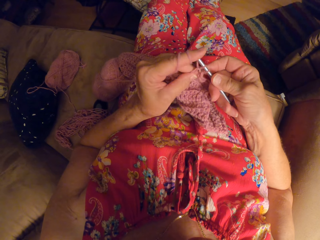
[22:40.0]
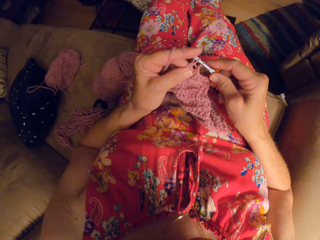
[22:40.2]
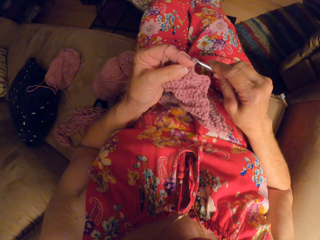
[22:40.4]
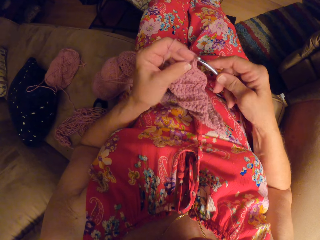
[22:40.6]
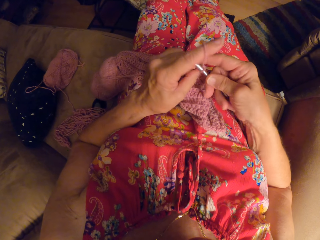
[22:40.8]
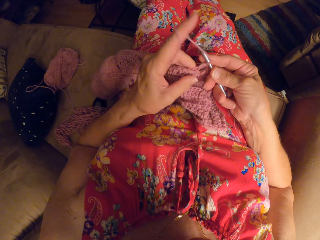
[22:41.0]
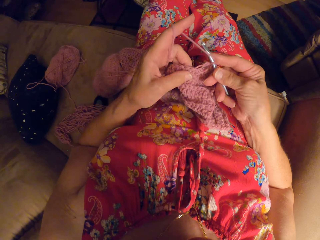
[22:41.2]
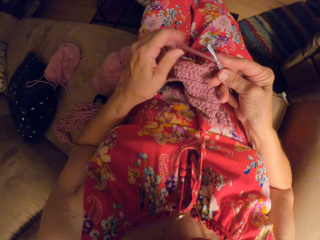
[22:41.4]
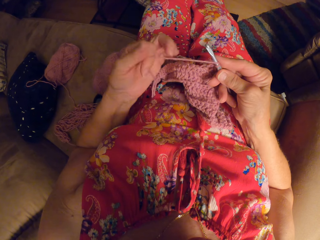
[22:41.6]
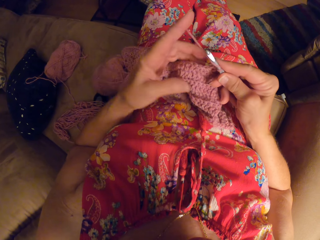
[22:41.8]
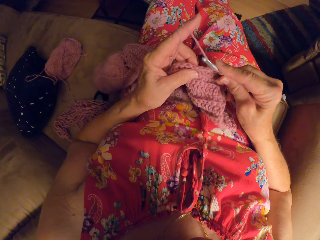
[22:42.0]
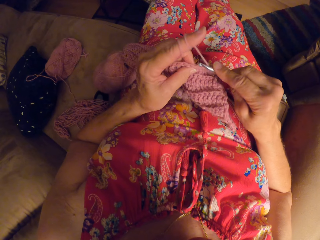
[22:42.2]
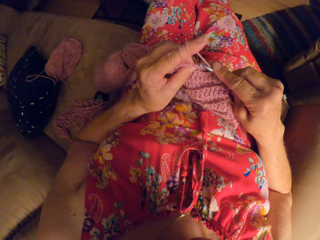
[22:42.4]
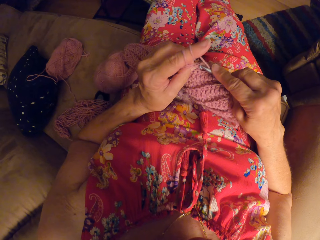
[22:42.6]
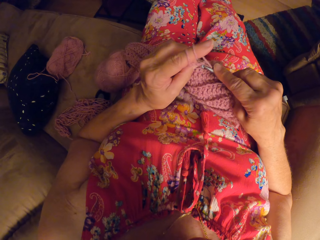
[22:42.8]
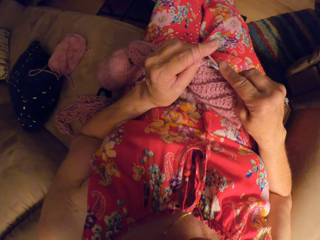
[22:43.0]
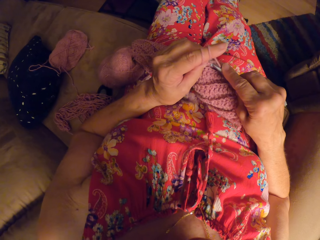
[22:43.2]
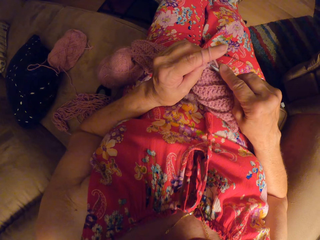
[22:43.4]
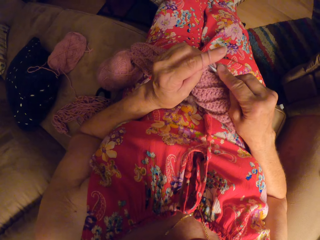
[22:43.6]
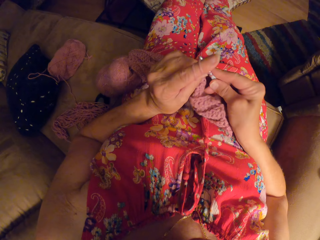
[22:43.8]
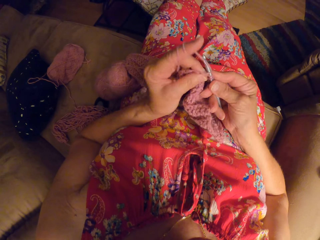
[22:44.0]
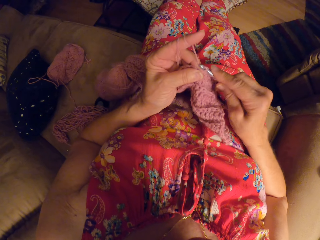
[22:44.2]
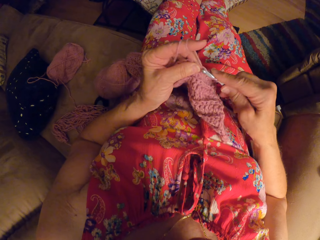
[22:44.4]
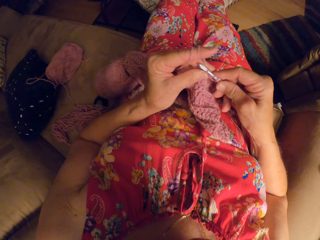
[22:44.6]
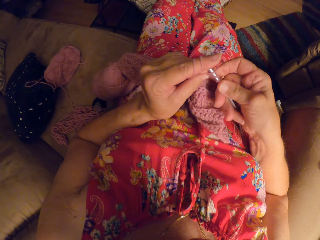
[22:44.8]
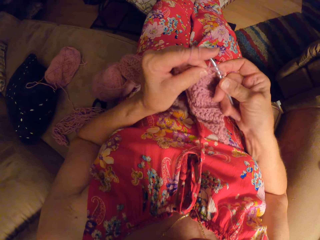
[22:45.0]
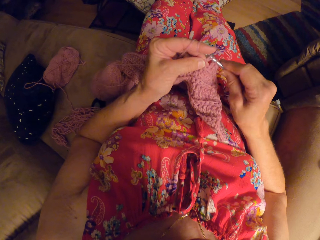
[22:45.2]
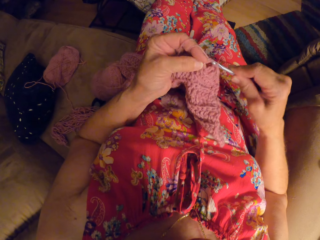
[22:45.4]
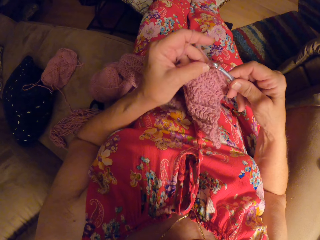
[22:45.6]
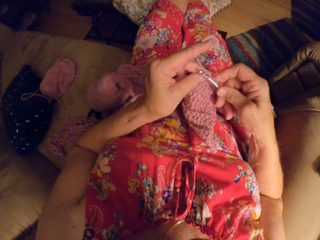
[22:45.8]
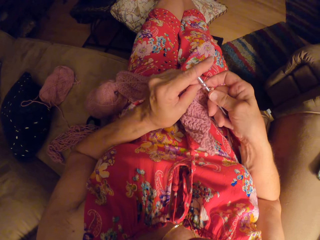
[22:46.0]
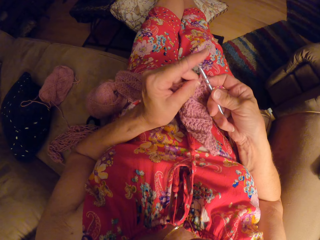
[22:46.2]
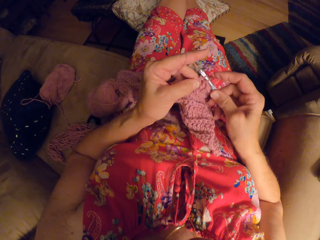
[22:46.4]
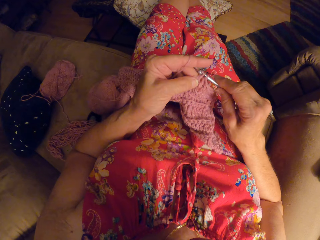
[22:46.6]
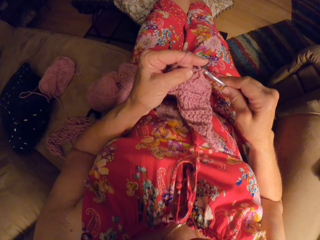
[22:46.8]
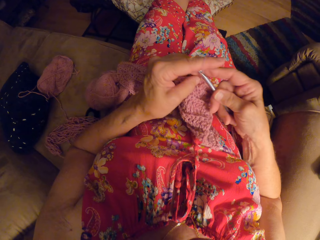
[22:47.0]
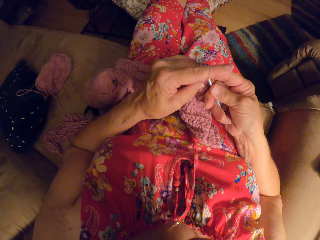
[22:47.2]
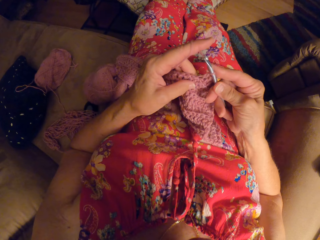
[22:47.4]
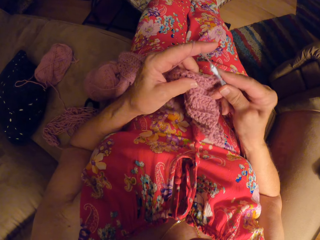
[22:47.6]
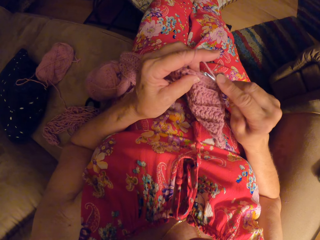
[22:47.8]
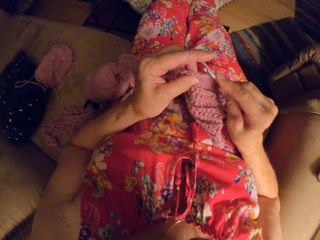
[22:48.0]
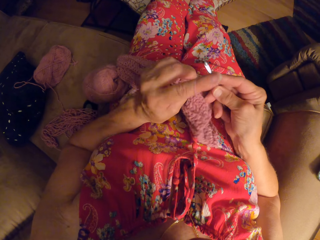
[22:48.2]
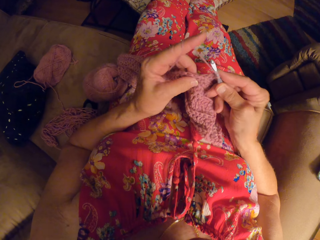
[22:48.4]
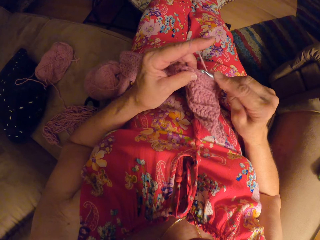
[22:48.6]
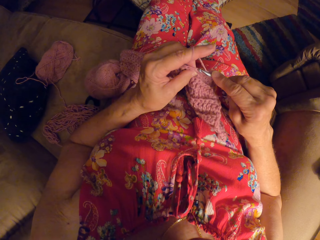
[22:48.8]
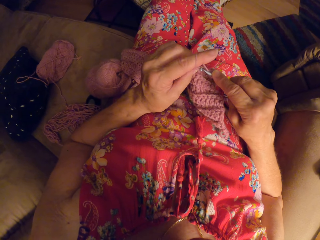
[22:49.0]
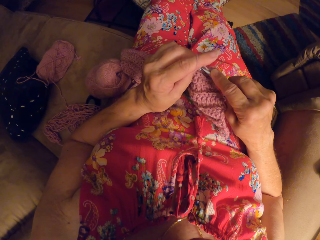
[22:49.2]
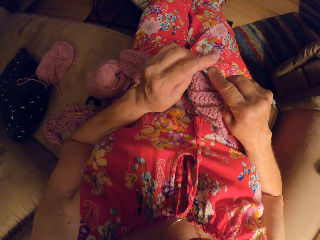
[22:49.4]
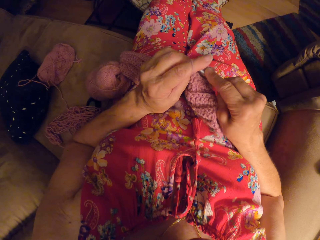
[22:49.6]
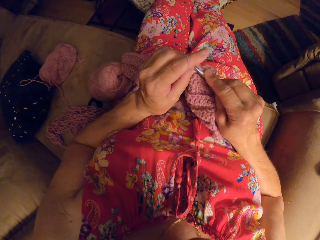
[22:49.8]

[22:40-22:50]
The camera wearer rolls the knitting wool on the left finger. They knit a fabric.

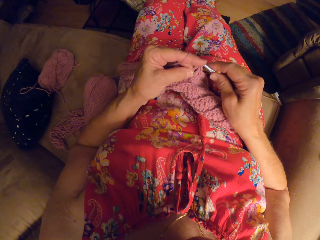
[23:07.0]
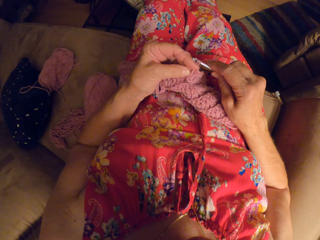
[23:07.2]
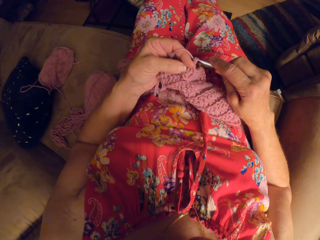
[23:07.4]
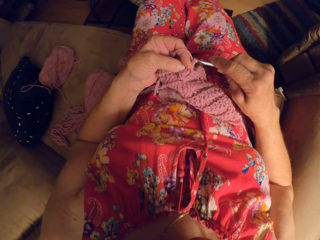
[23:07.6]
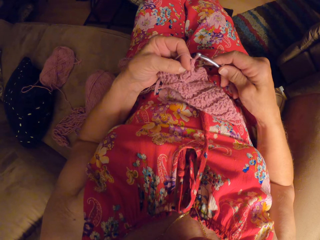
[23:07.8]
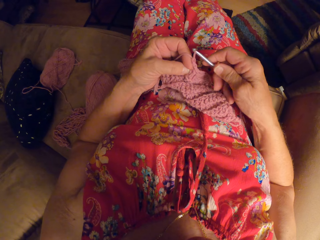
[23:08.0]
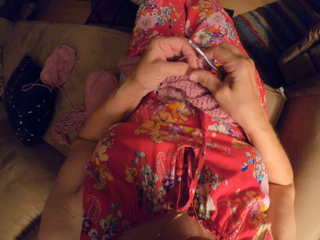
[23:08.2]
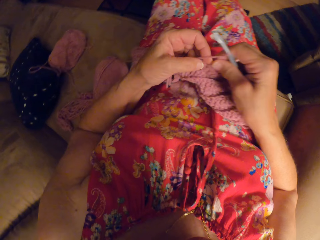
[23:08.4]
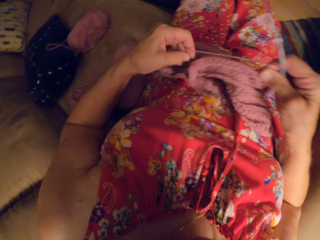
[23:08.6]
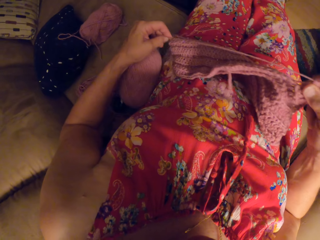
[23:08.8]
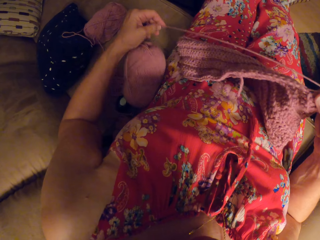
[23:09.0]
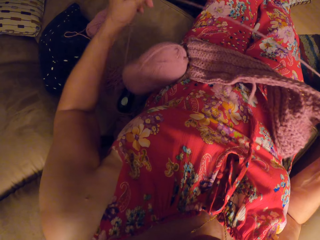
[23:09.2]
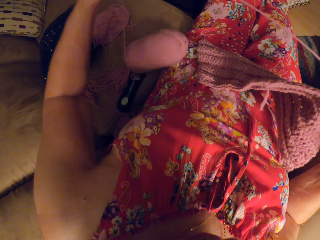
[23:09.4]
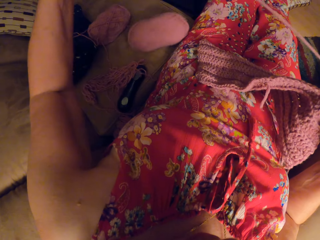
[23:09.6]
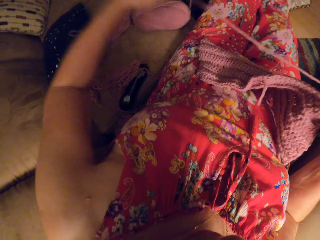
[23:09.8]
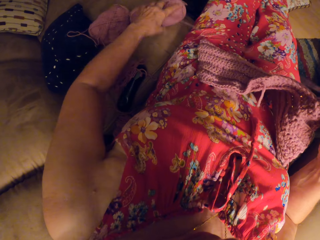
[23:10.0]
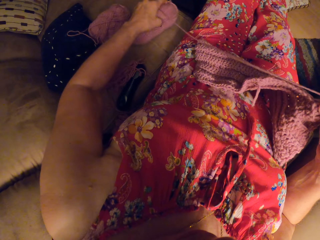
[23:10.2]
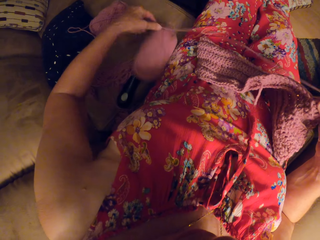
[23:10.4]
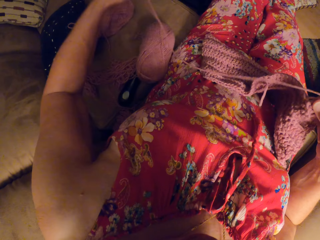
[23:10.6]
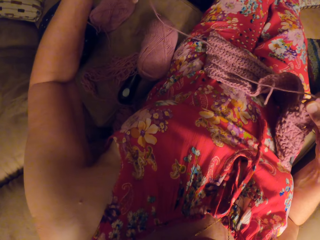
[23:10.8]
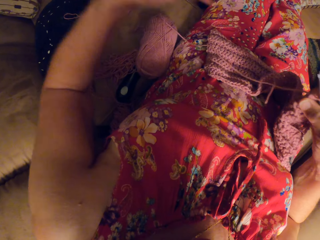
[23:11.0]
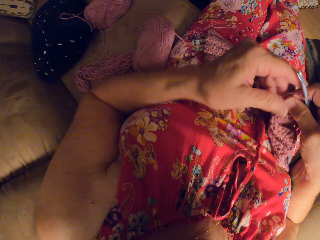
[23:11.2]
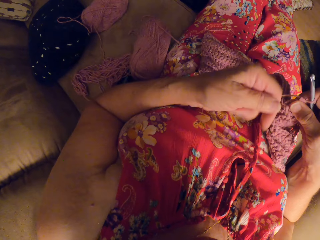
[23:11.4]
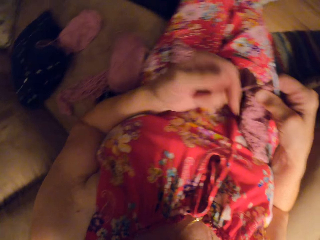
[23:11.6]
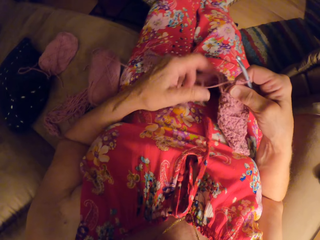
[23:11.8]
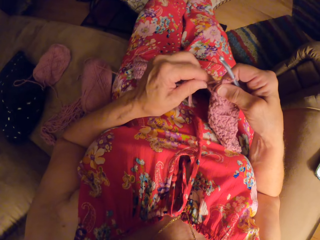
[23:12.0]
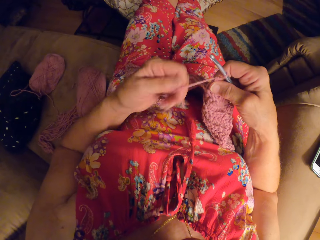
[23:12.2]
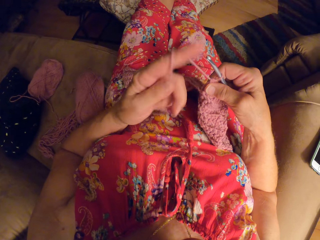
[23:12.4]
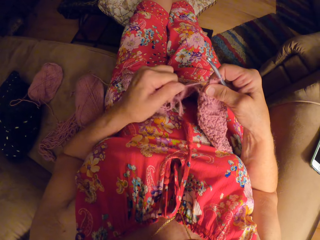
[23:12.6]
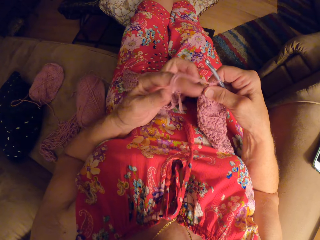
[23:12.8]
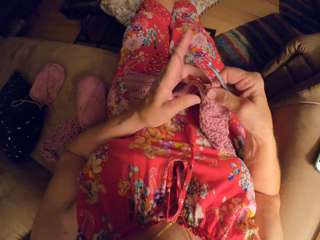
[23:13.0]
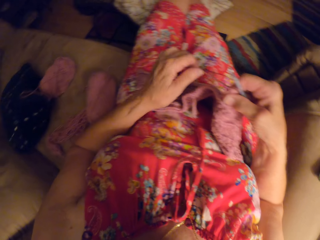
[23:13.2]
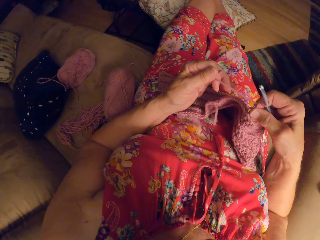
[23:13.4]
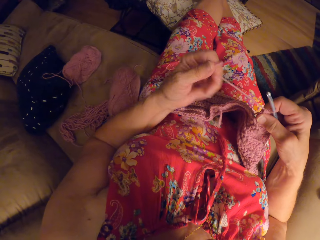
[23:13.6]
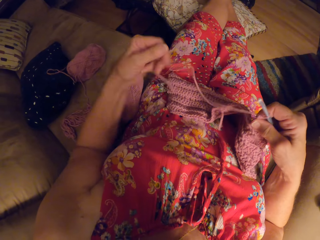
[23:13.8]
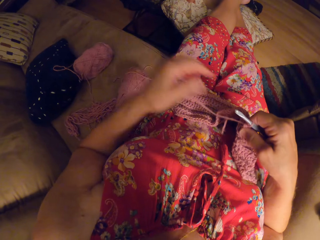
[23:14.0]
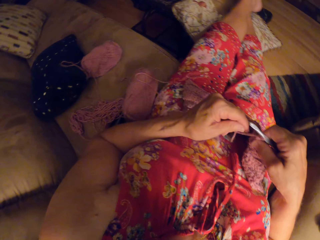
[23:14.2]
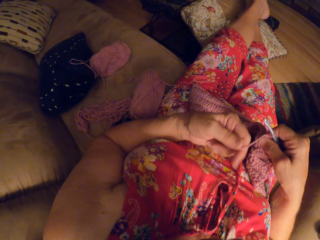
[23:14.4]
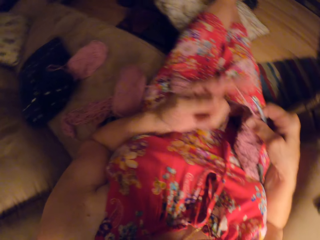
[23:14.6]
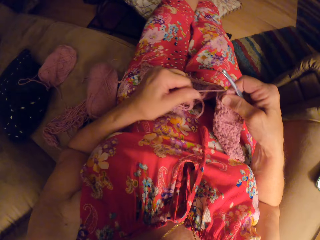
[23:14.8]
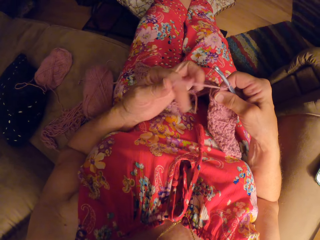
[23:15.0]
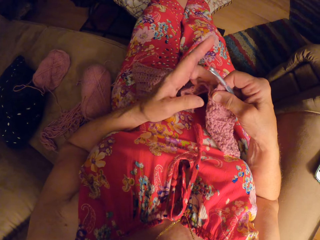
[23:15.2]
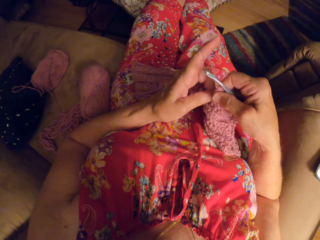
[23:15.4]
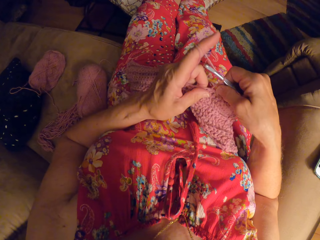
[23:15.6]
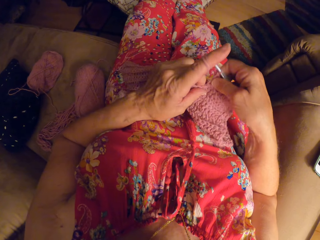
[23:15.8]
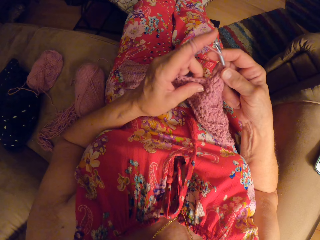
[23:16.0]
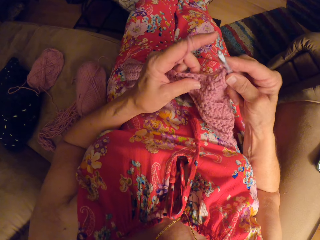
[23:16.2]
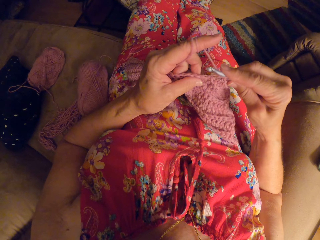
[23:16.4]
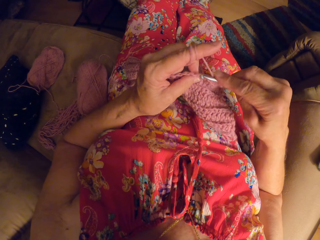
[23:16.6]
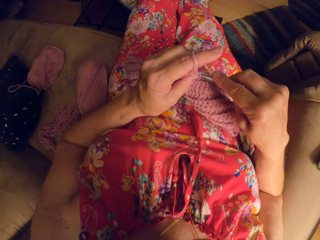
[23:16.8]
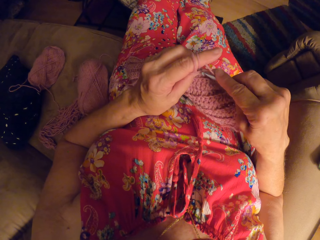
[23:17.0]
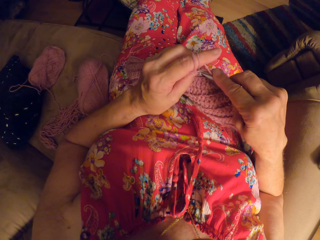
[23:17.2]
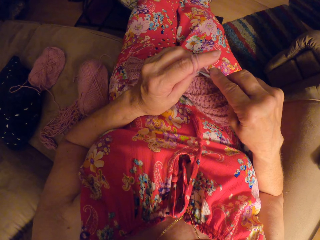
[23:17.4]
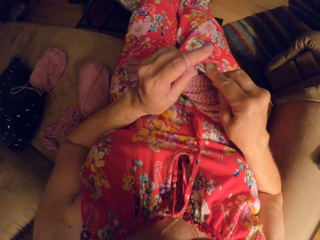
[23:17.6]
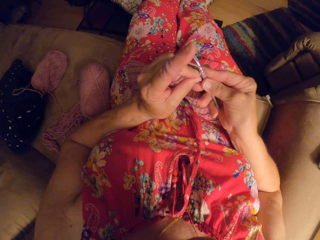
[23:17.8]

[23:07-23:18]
The camera wearer pulls at the yarn or string with her left hand. She grabs the string, holds the string and rolls the string on the finger. She crochets with the yarn.
